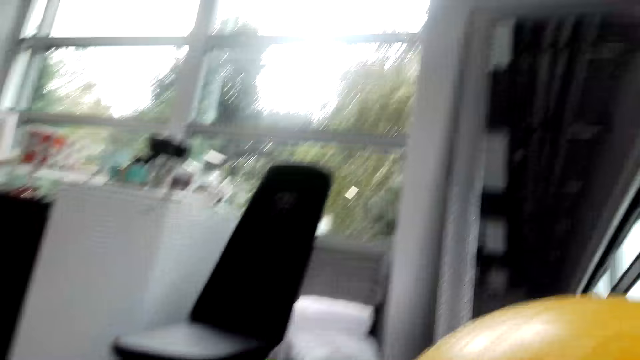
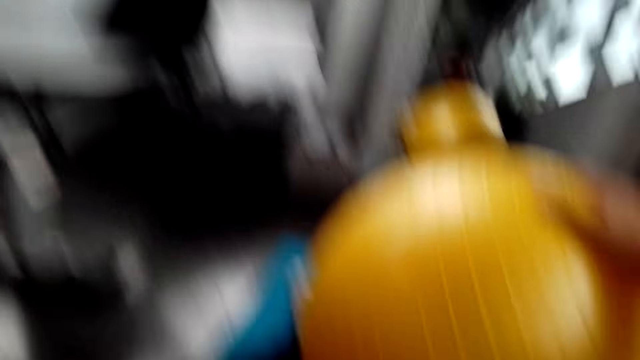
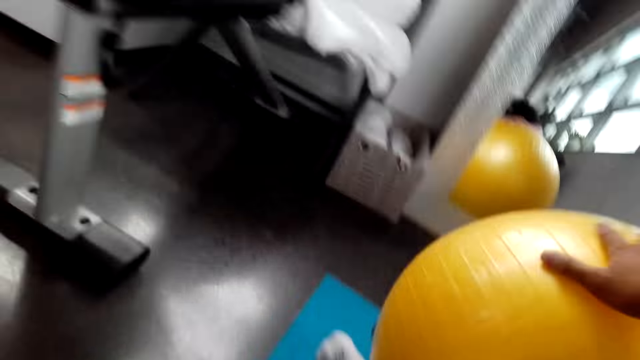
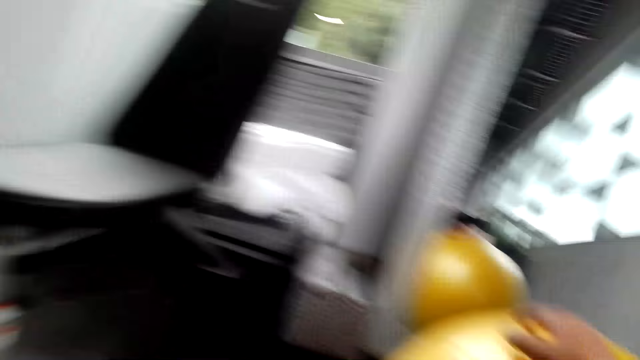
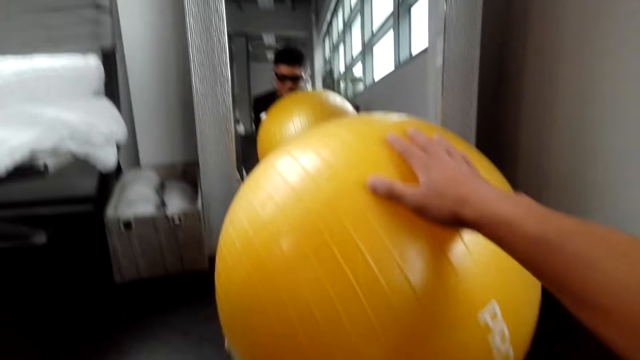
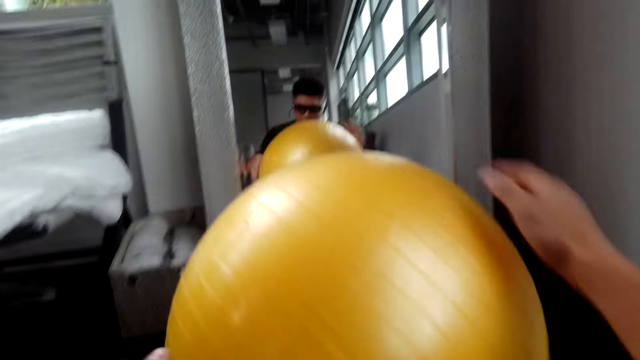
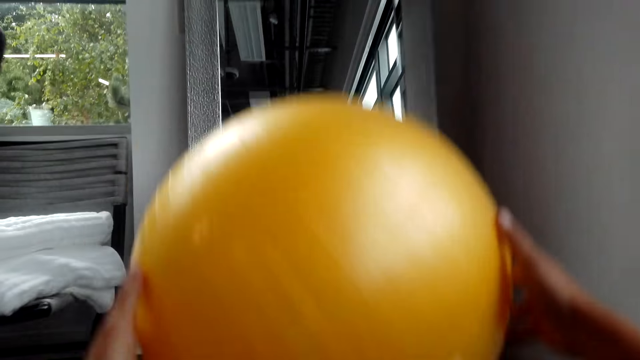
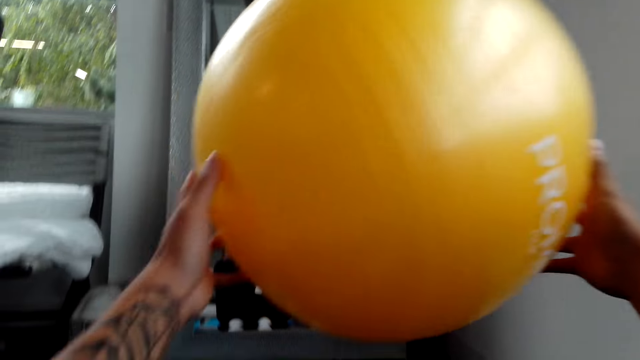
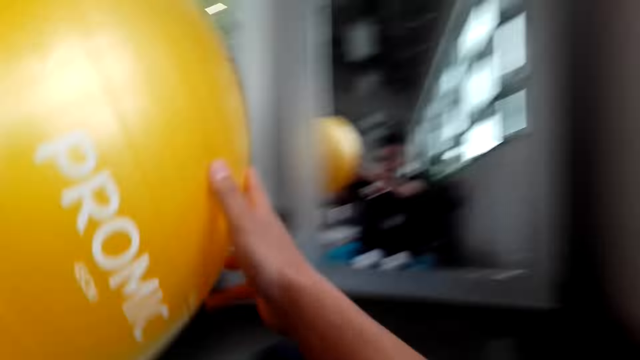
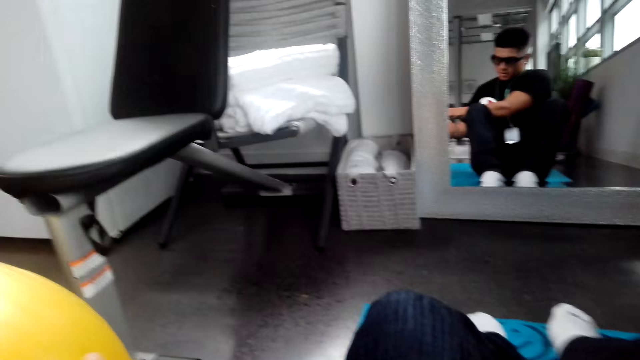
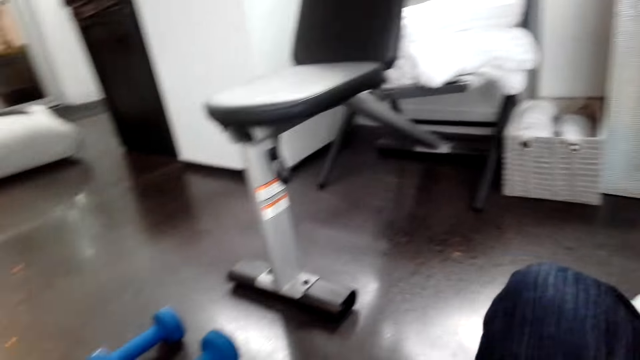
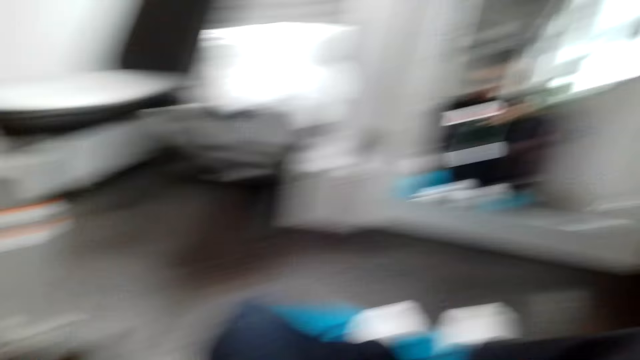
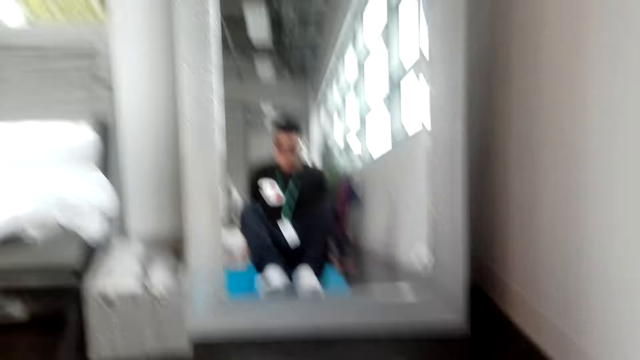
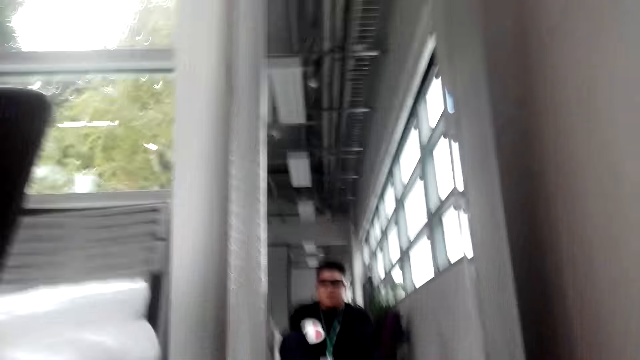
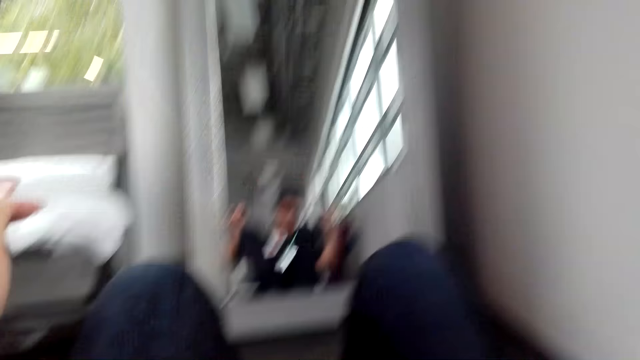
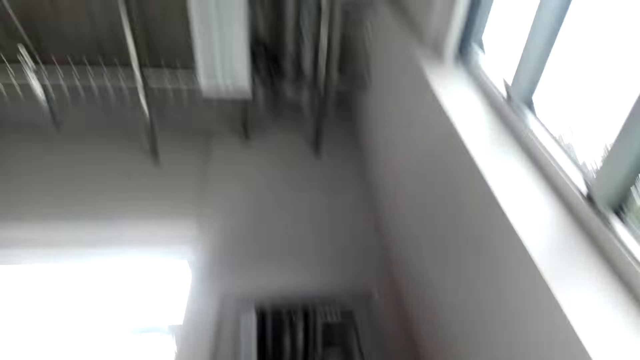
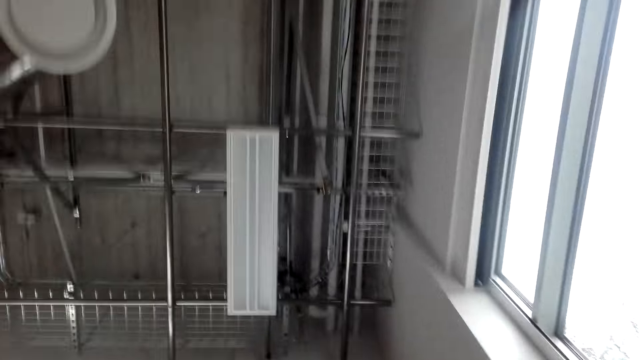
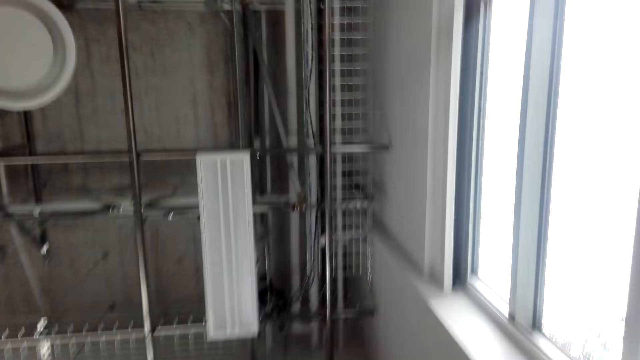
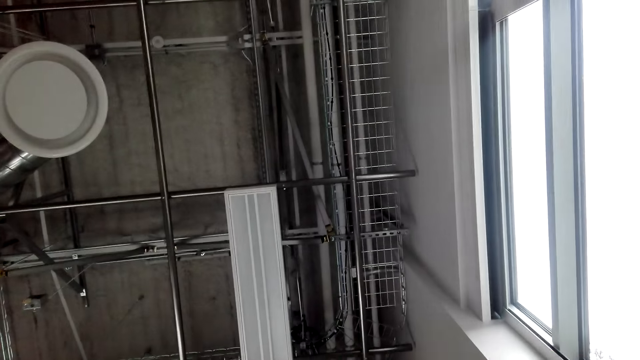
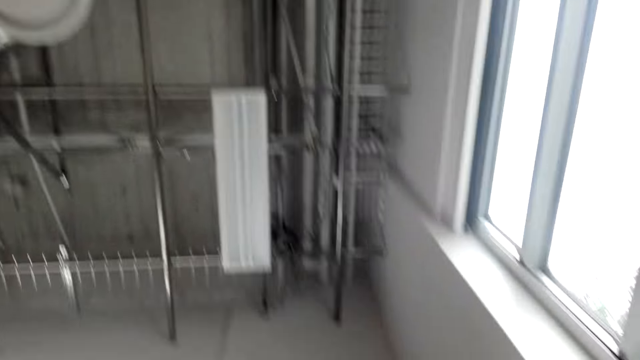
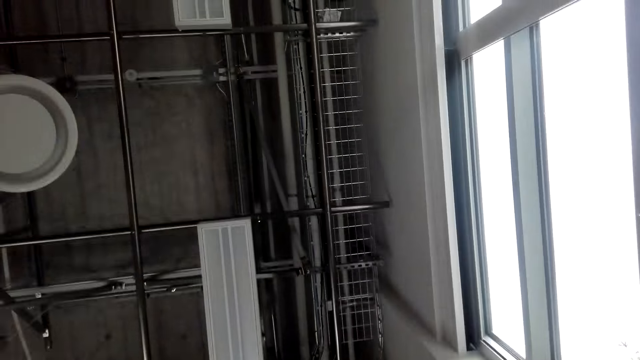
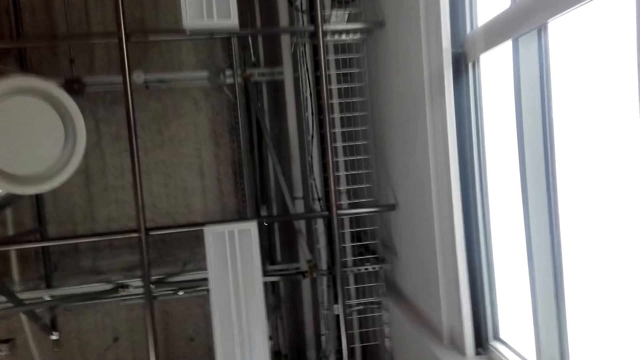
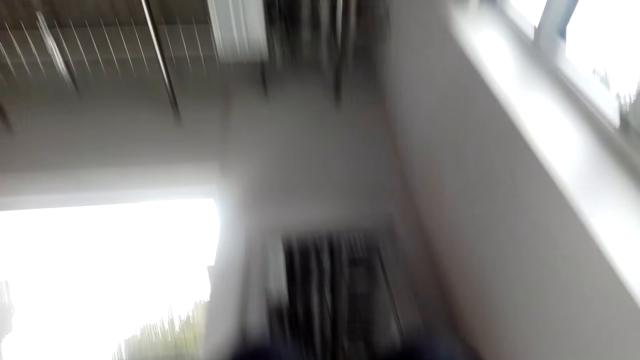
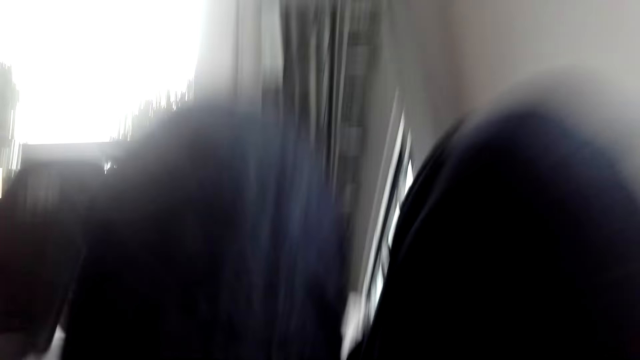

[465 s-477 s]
The camera wearer looks around. They exercise in the room. They drop the gym ball. They sit down. They exercise in the room.

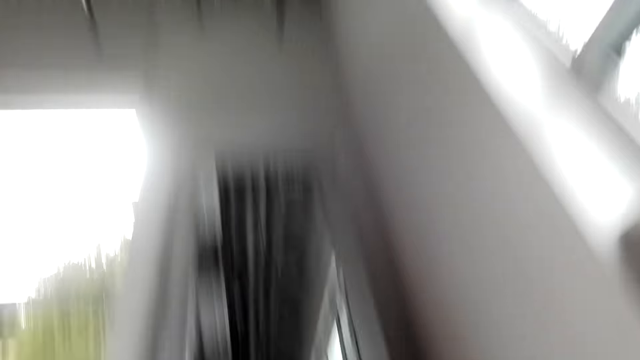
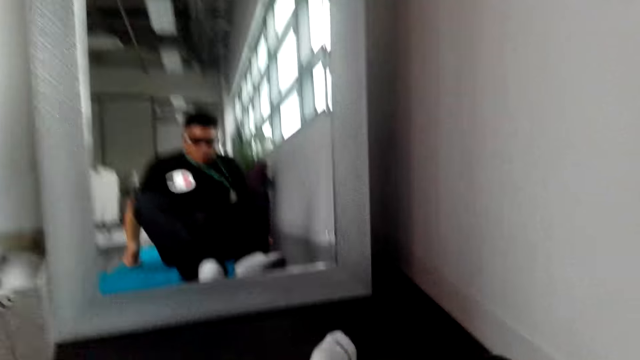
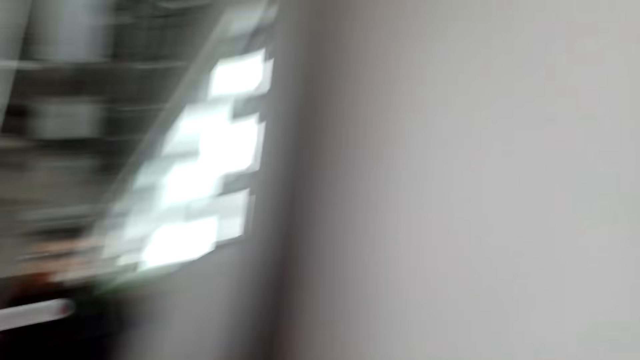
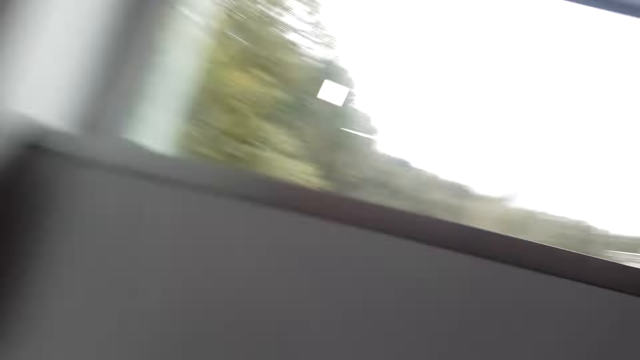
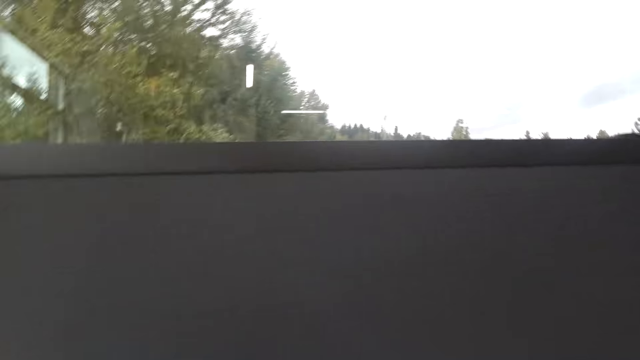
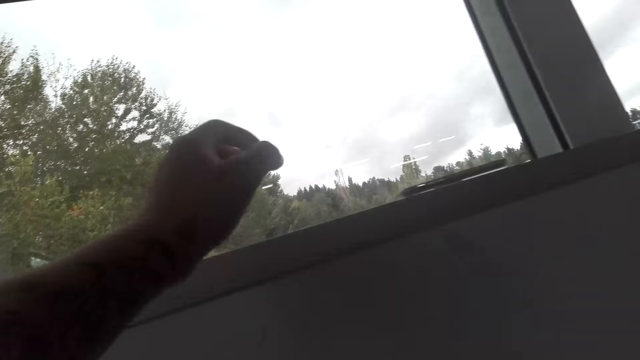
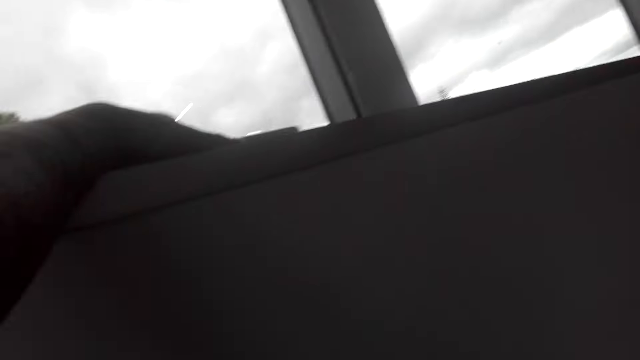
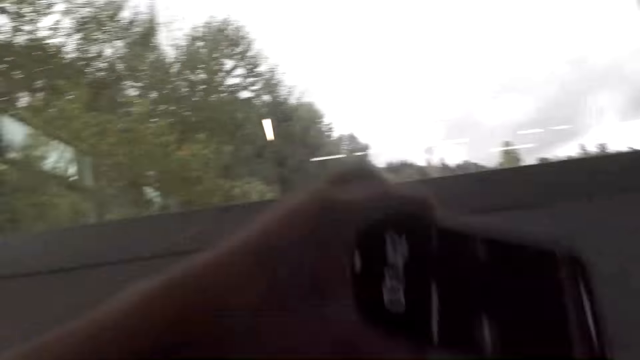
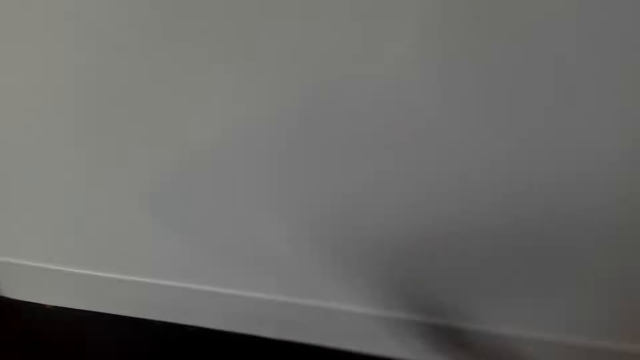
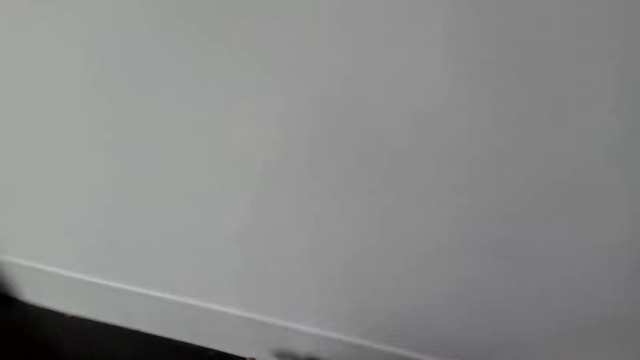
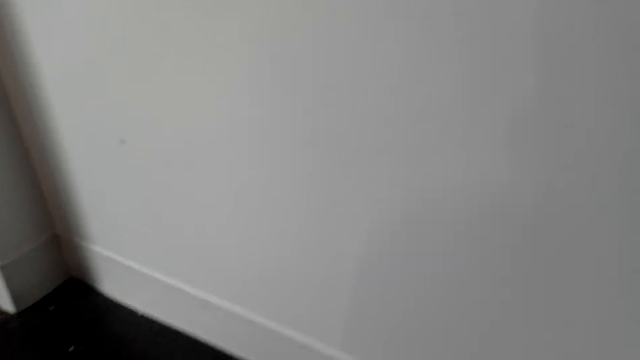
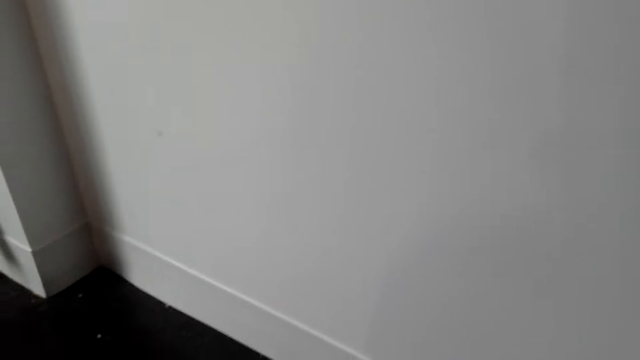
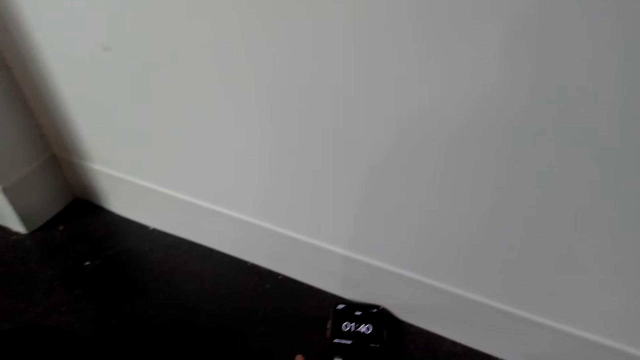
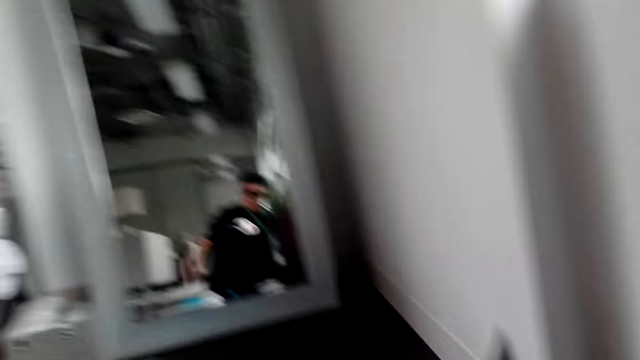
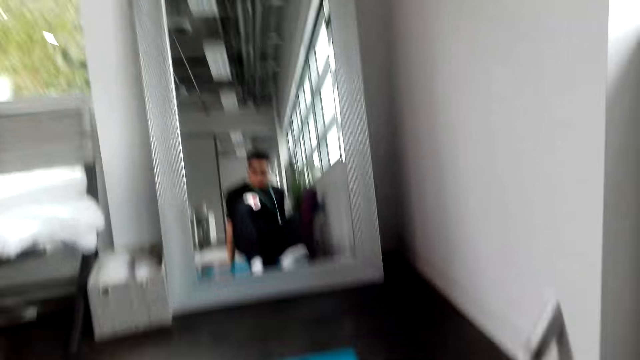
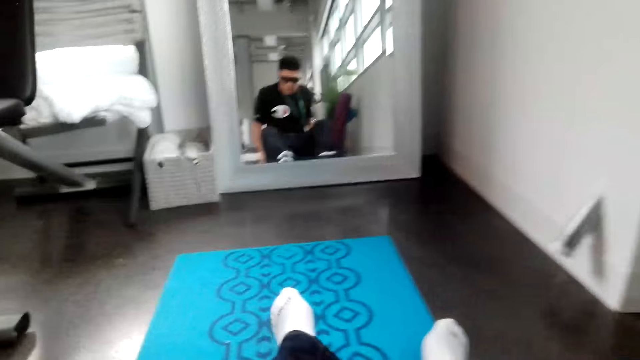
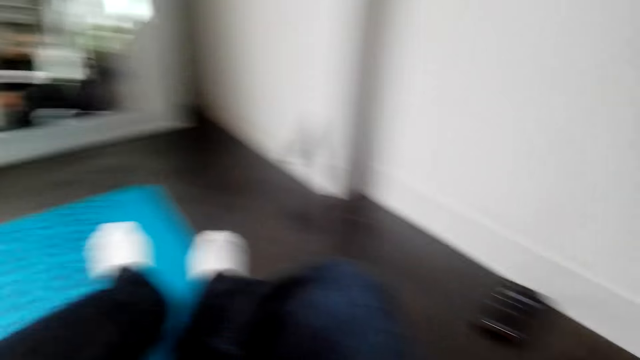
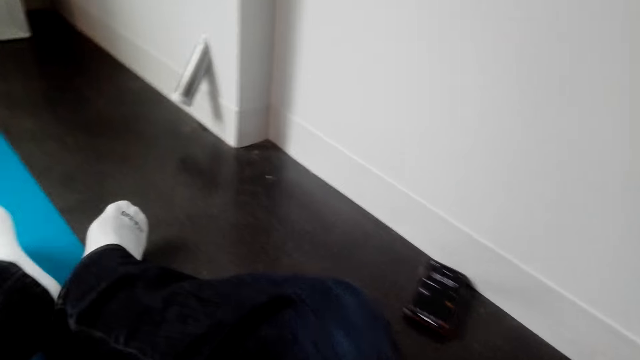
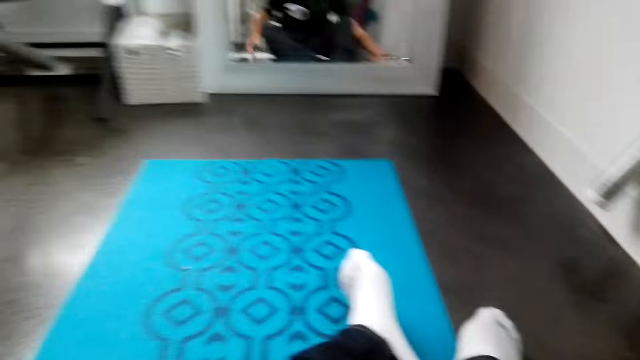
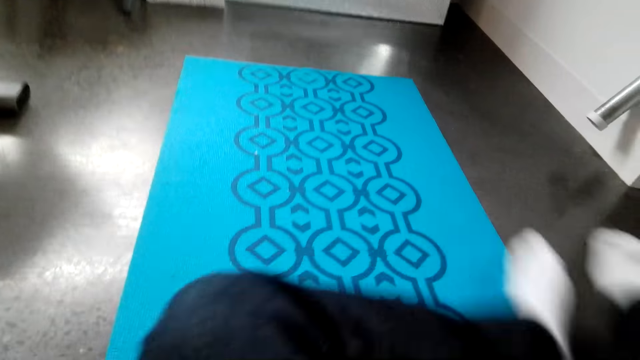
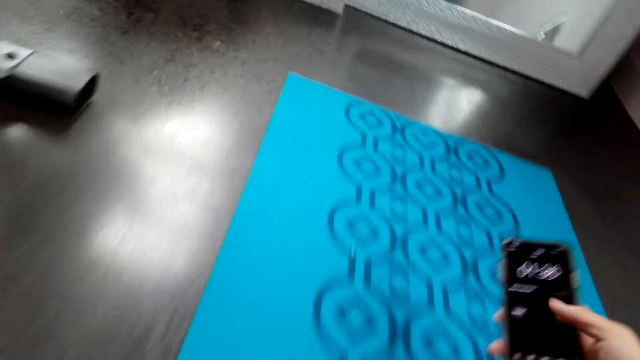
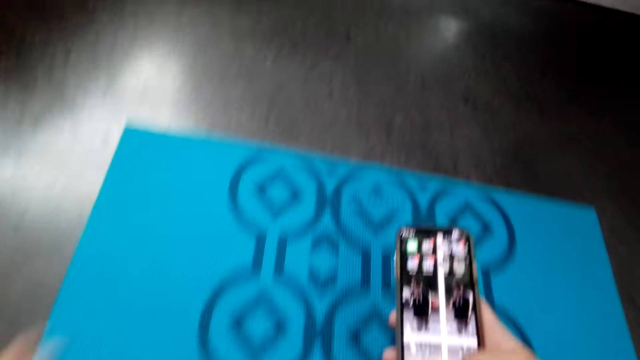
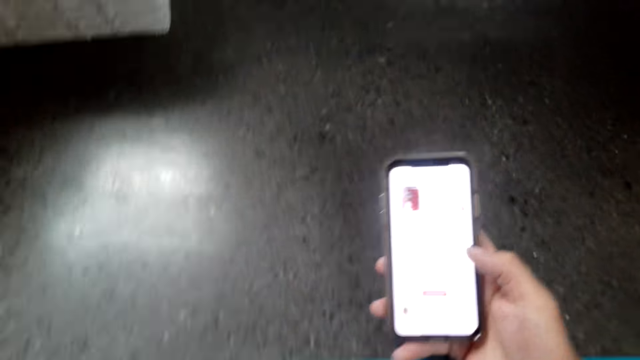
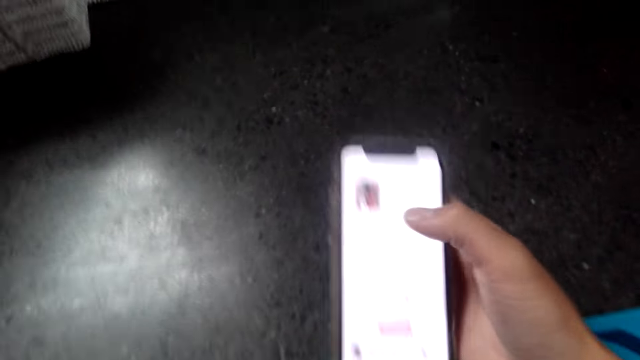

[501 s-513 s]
The camera wearer looks around the room. They pick up a phone. They look around the room. They move on the mat. They scroll the phone.
